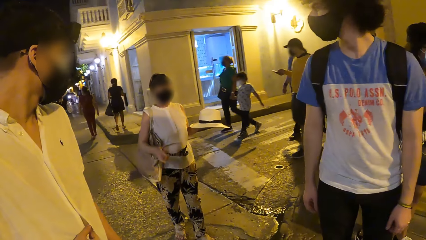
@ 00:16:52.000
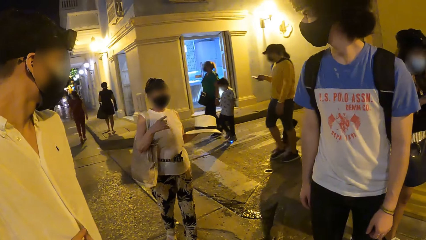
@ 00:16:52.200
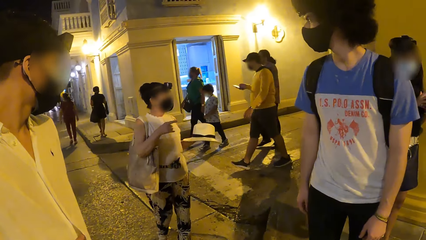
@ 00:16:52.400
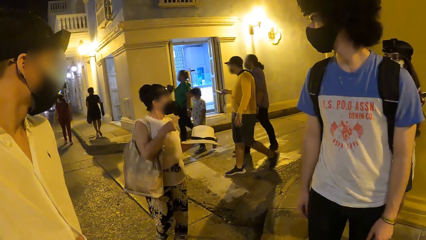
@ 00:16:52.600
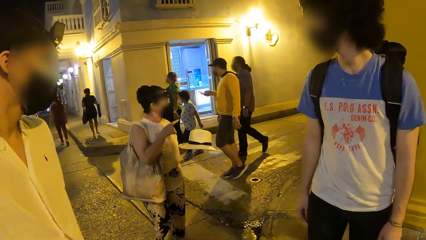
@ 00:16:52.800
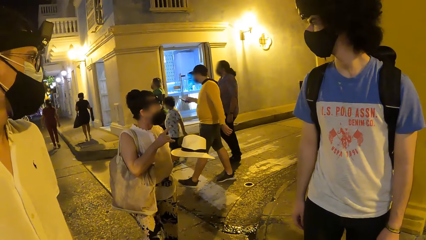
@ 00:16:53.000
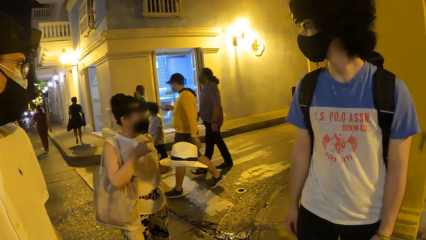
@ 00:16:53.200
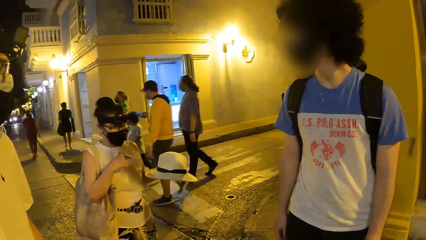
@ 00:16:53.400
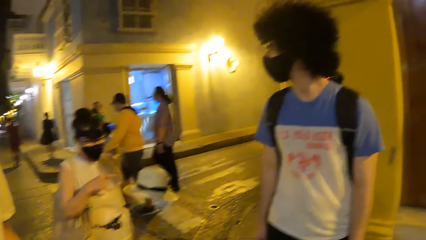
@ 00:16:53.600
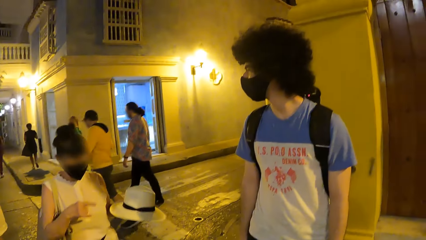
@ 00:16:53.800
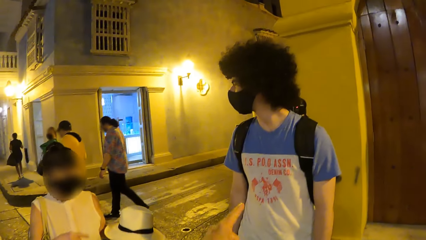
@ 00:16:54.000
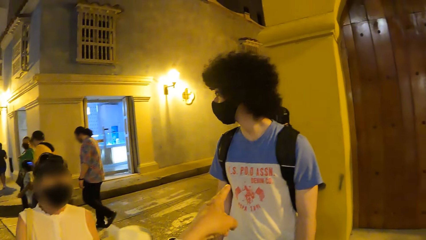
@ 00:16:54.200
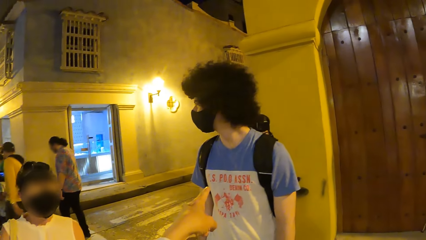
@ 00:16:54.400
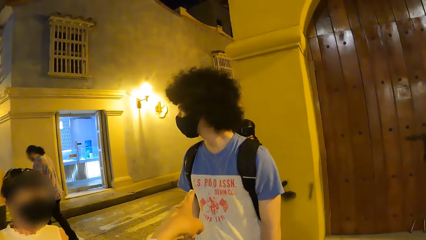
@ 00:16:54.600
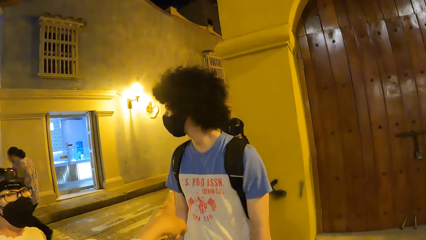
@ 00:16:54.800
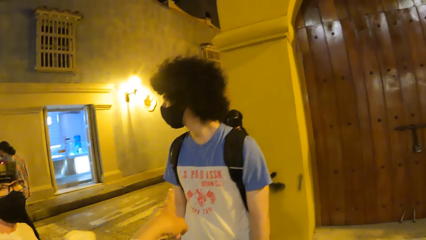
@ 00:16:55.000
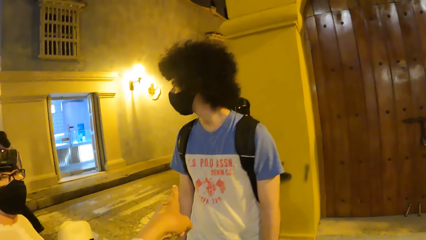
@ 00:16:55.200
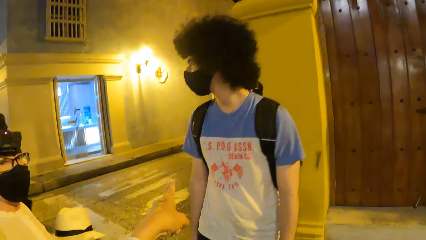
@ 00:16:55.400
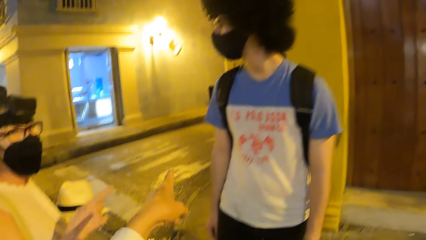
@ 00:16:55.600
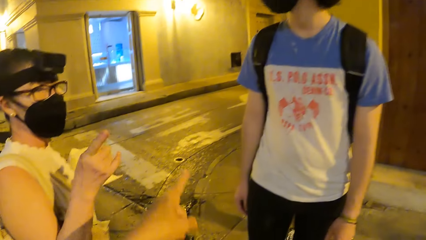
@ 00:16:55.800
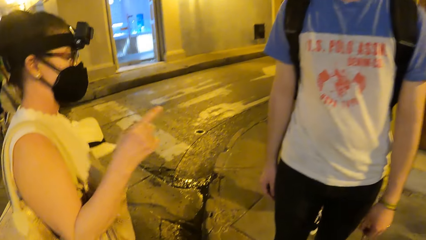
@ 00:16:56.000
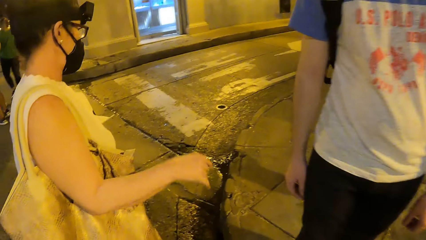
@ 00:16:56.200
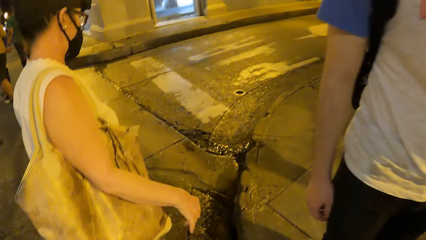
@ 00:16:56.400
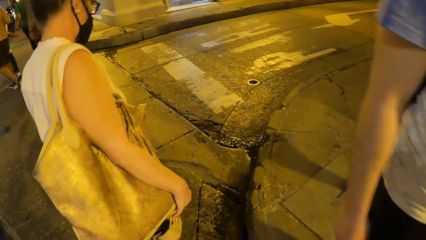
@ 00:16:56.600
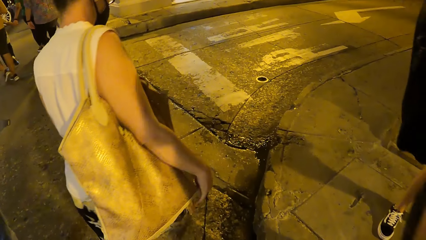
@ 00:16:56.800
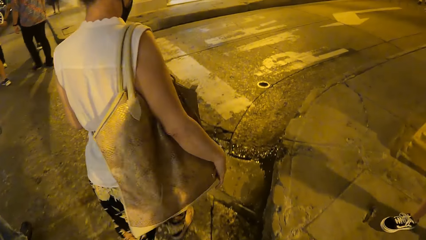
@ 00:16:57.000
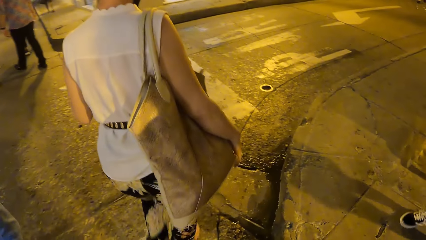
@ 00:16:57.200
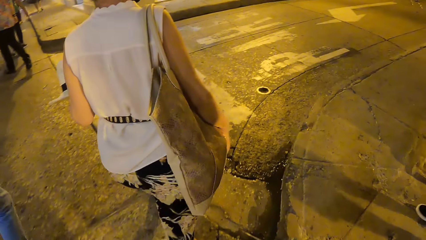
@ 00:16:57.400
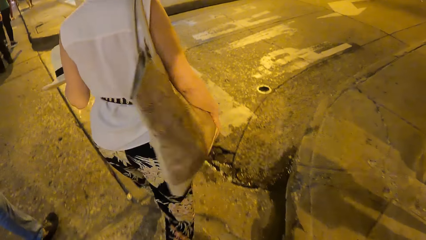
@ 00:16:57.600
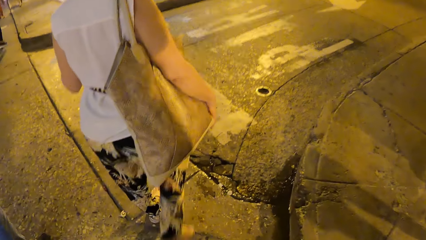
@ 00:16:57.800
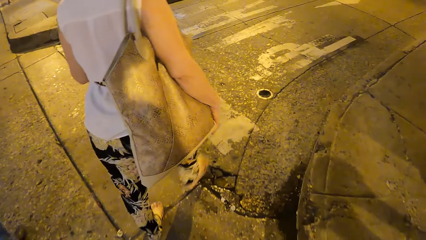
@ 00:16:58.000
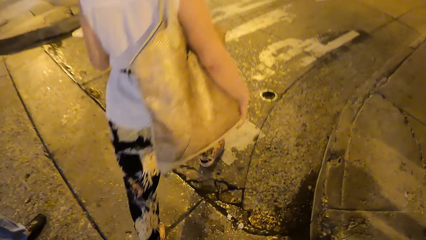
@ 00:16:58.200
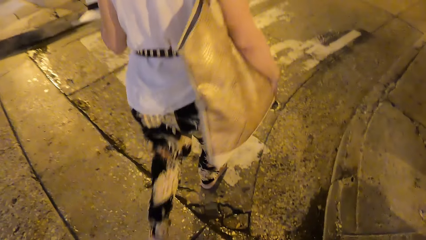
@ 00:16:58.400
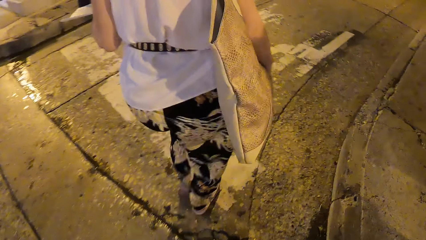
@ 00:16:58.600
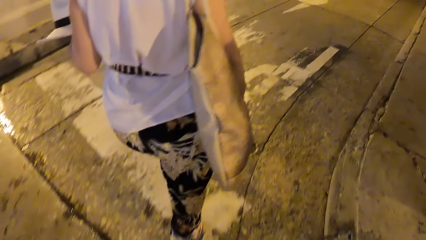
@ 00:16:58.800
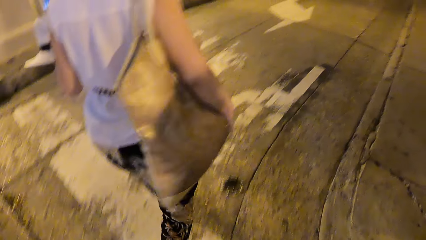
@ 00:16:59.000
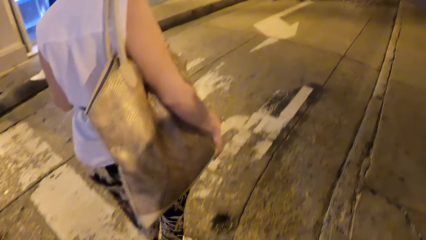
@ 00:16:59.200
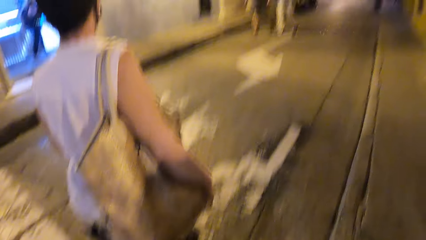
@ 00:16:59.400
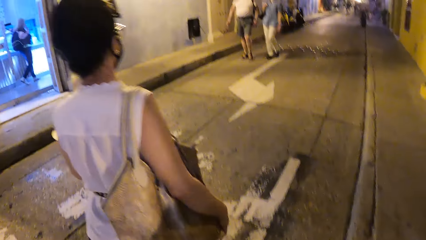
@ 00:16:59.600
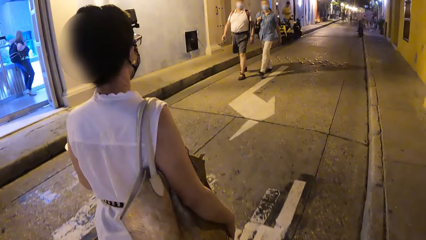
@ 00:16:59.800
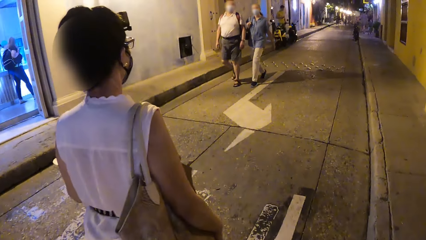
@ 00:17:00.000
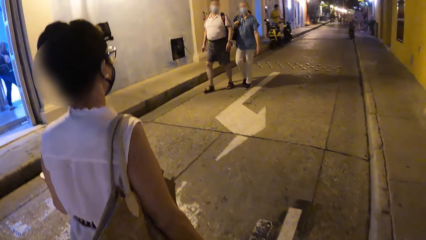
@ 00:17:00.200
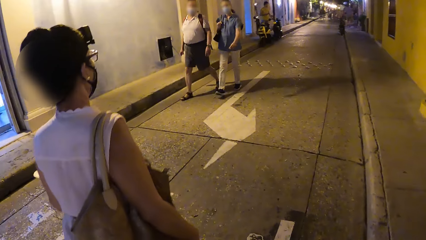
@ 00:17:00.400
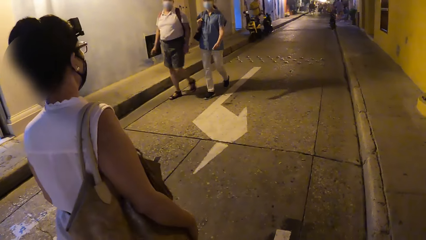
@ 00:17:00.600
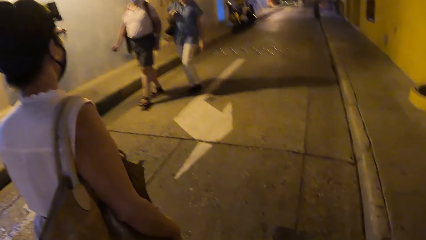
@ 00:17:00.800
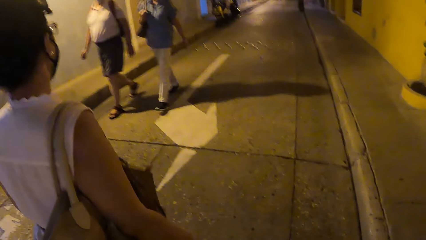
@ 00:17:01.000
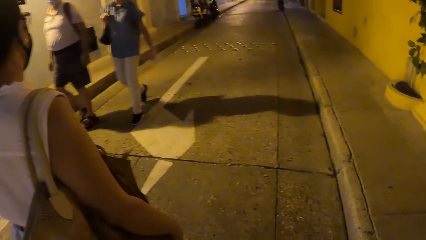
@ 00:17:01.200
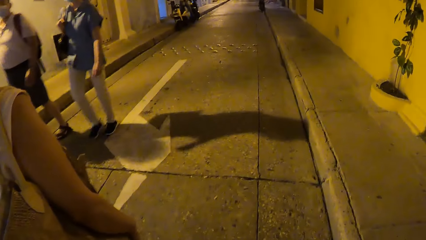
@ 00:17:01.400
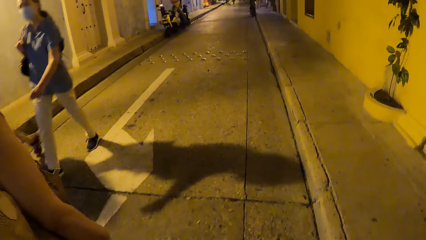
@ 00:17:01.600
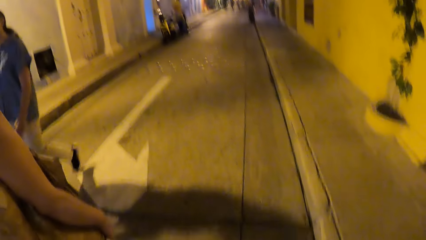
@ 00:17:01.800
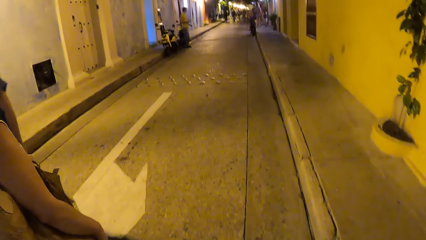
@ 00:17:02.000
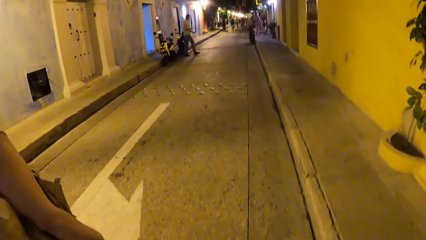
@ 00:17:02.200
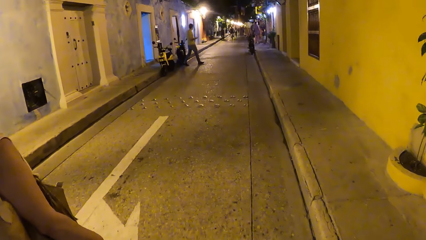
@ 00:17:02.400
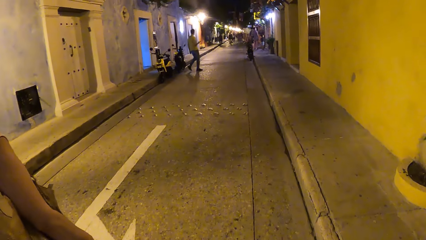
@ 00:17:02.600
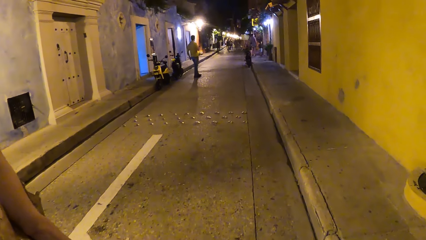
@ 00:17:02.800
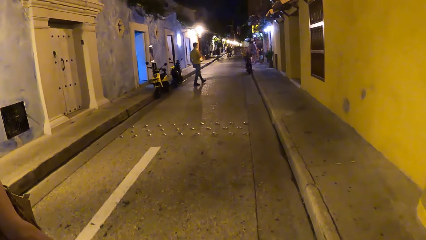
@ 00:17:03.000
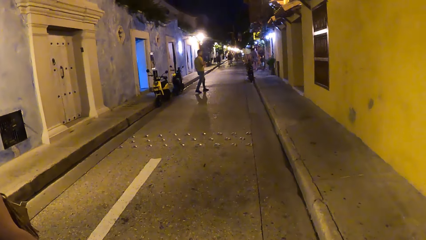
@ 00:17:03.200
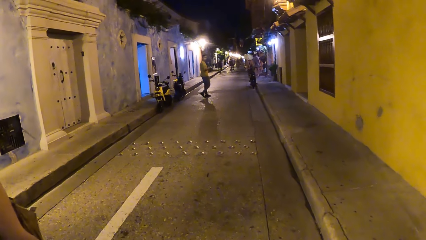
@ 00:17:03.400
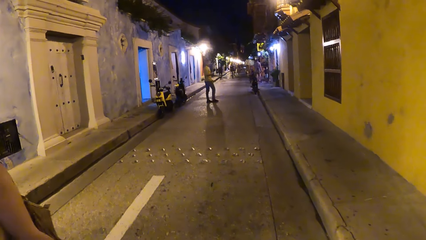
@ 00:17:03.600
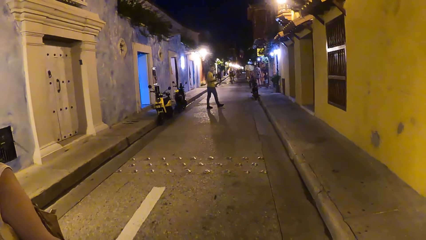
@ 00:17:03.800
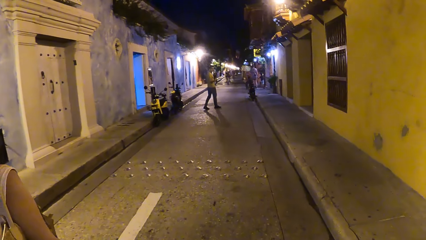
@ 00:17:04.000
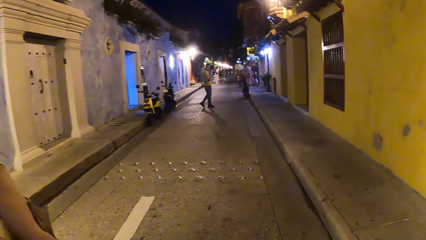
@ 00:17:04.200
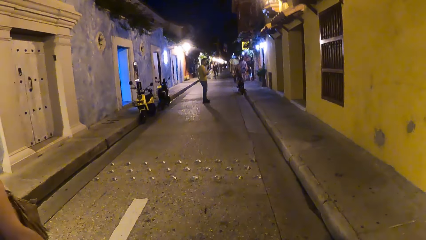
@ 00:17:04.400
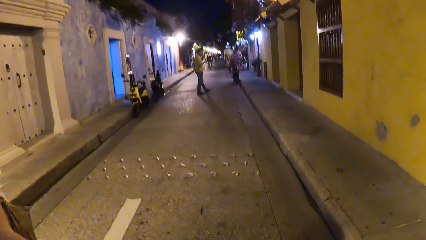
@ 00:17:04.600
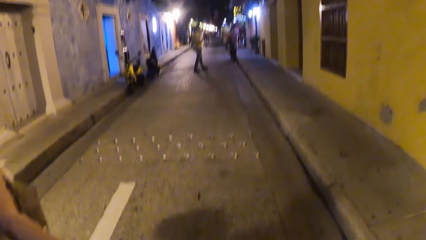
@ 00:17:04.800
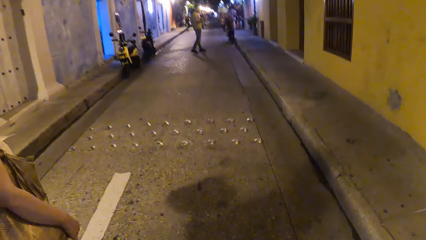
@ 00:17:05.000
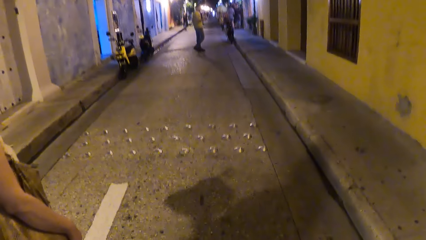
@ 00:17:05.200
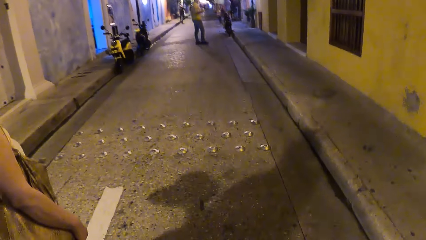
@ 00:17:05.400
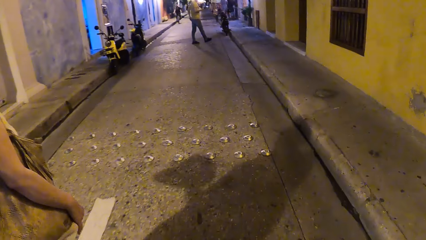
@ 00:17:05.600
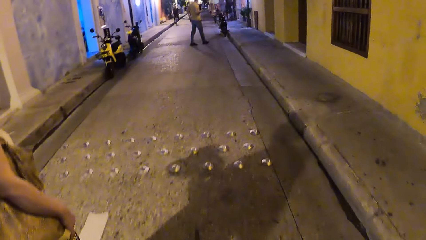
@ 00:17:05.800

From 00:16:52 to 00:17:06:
The camera wearer stands by the road. They walk on the road.
